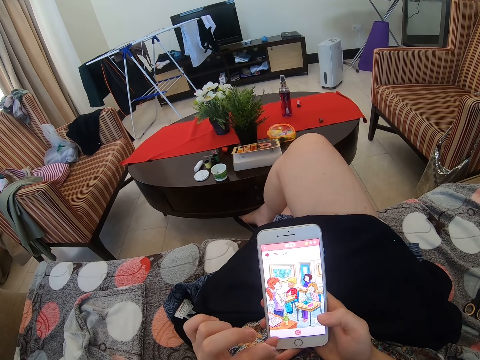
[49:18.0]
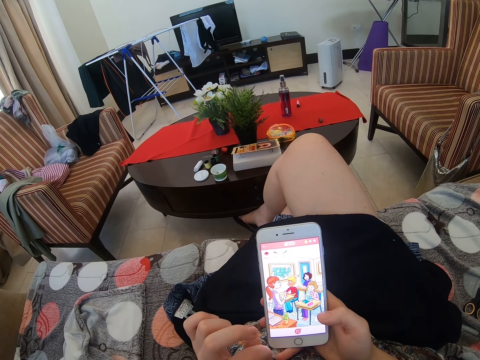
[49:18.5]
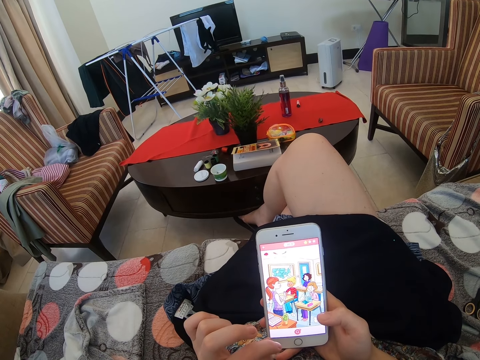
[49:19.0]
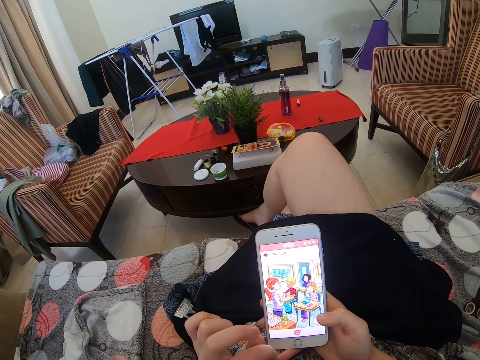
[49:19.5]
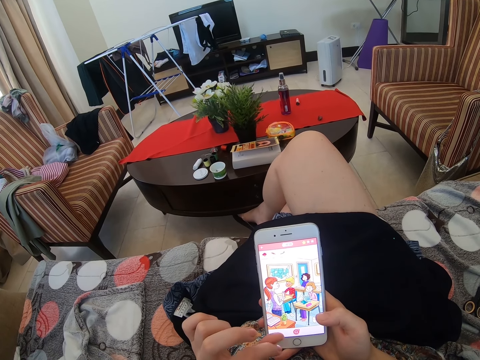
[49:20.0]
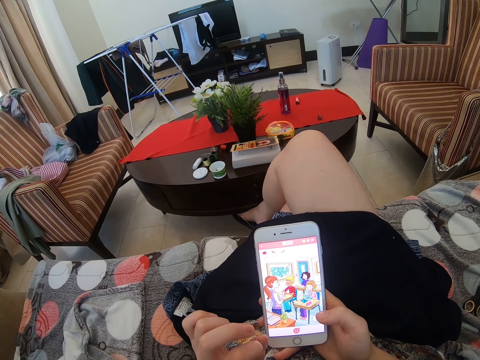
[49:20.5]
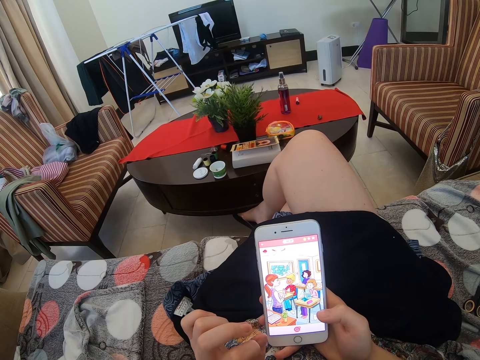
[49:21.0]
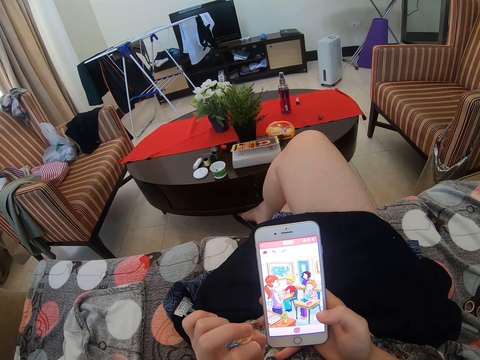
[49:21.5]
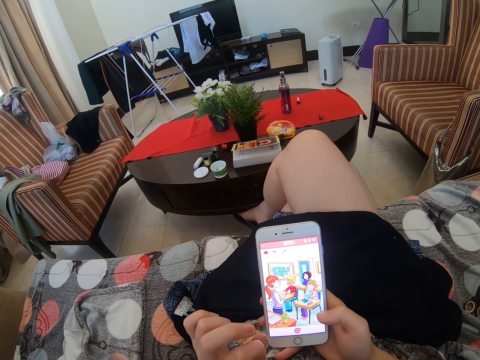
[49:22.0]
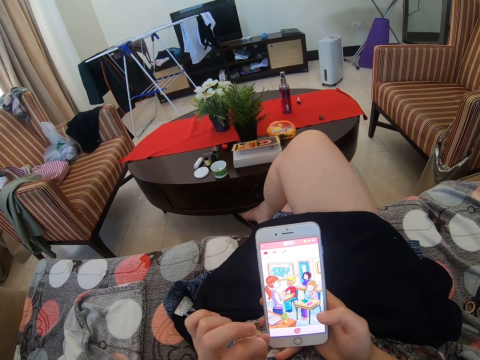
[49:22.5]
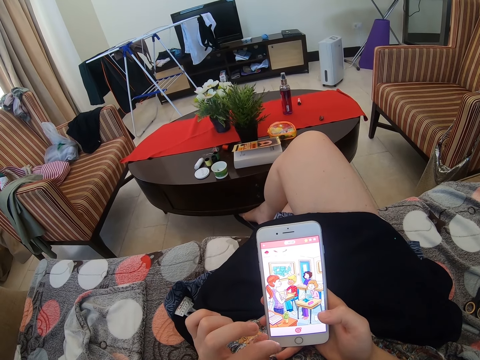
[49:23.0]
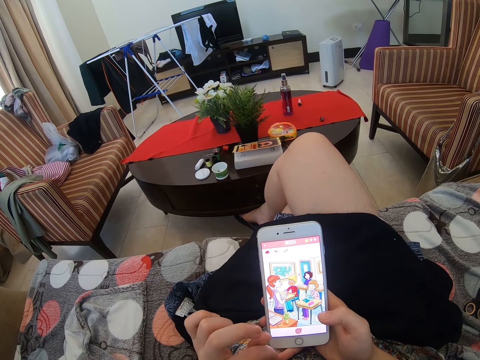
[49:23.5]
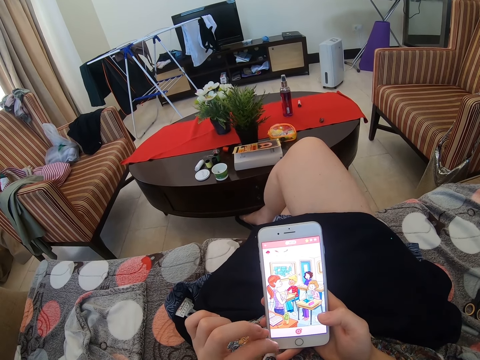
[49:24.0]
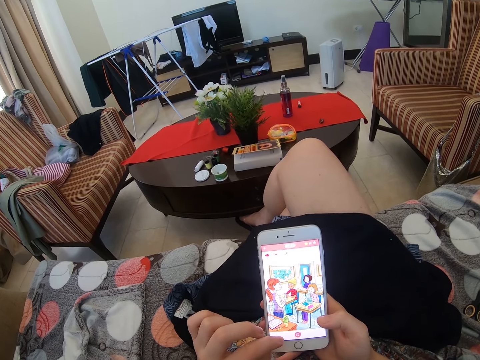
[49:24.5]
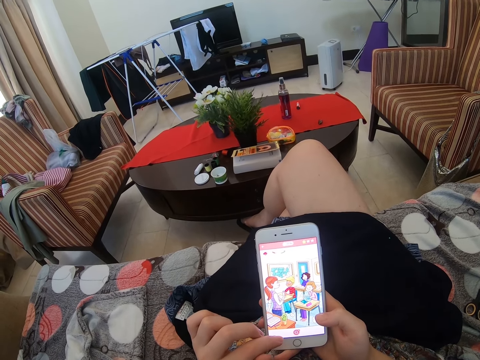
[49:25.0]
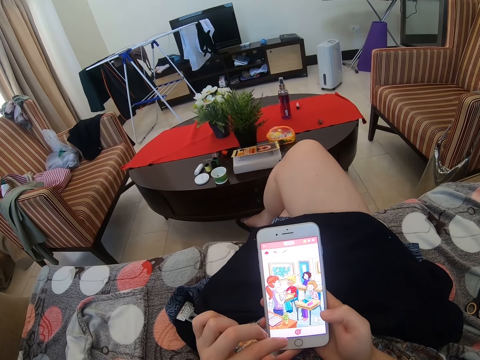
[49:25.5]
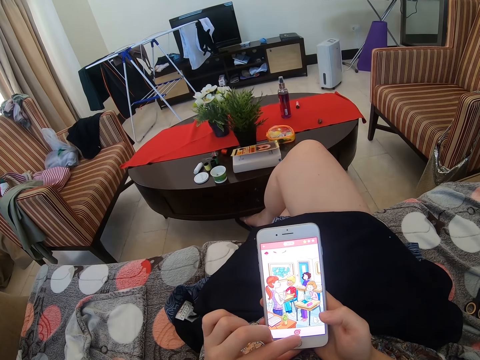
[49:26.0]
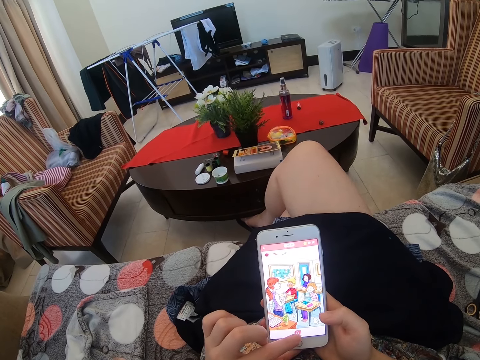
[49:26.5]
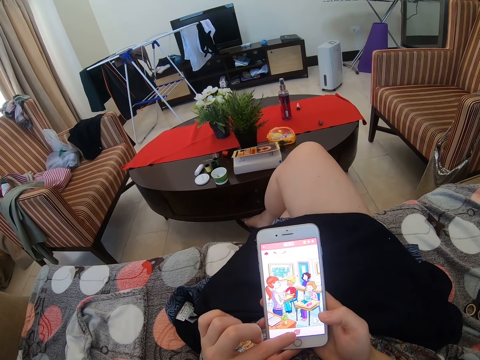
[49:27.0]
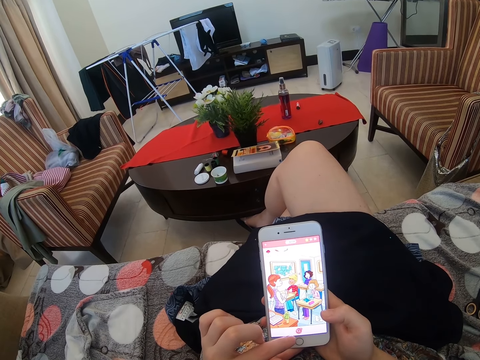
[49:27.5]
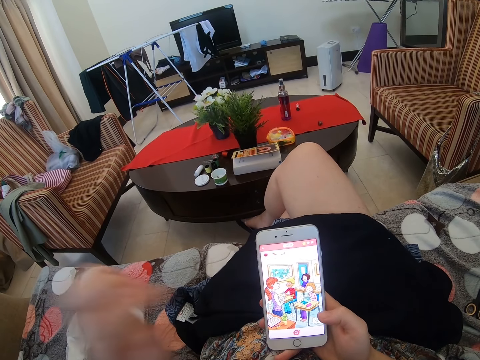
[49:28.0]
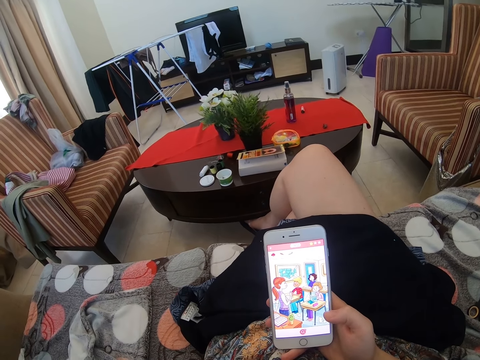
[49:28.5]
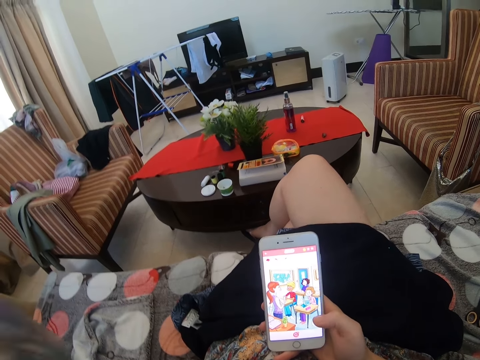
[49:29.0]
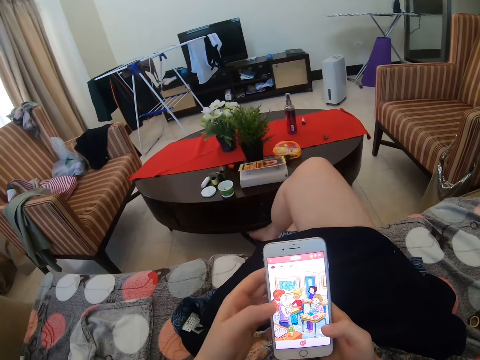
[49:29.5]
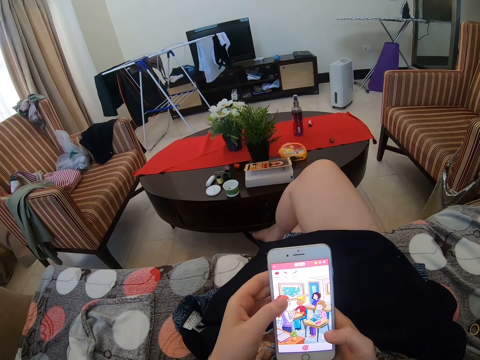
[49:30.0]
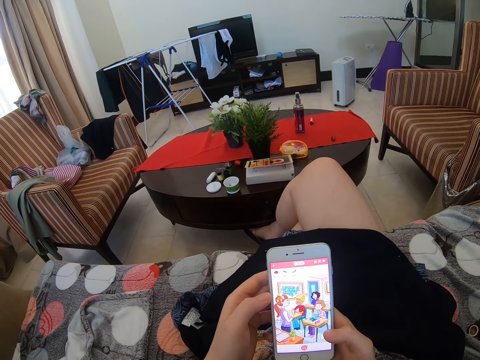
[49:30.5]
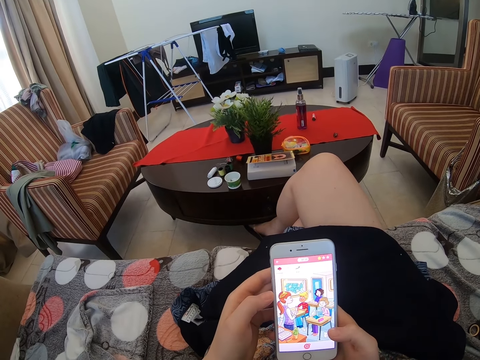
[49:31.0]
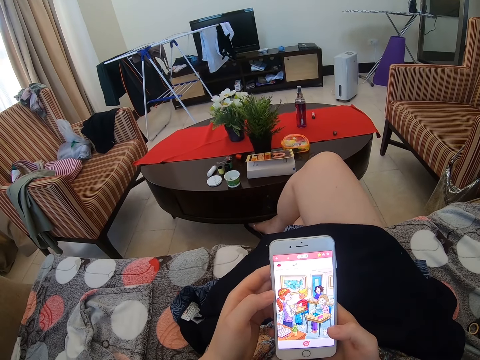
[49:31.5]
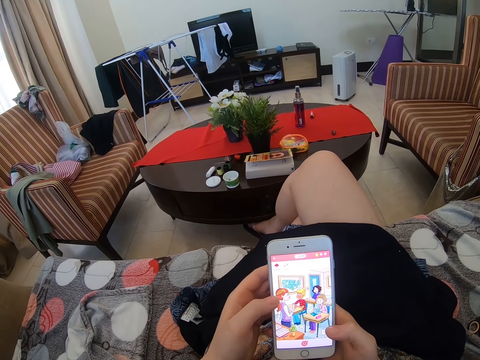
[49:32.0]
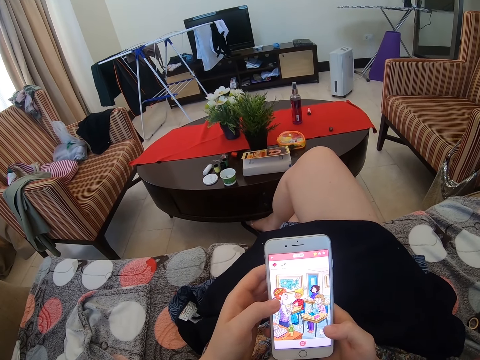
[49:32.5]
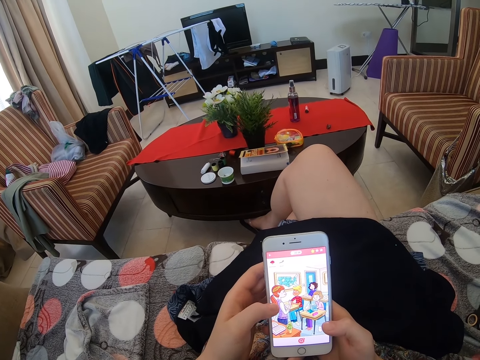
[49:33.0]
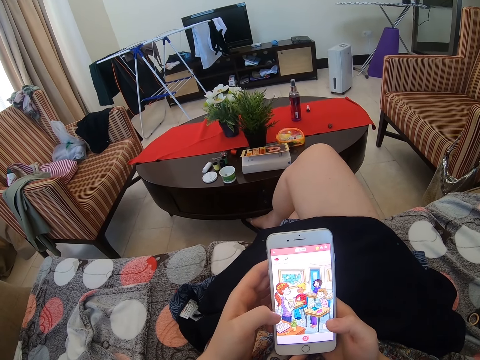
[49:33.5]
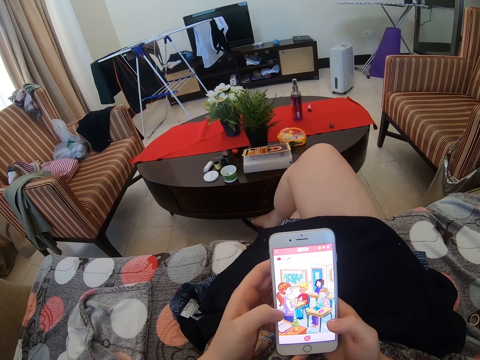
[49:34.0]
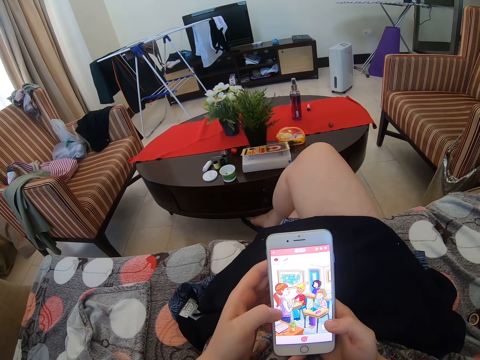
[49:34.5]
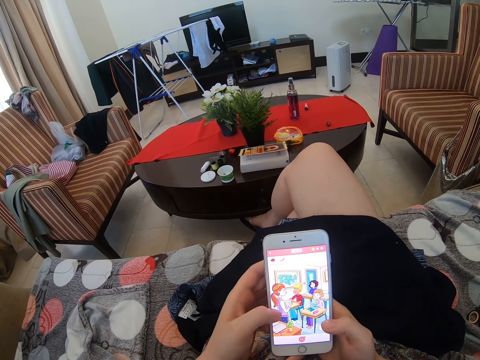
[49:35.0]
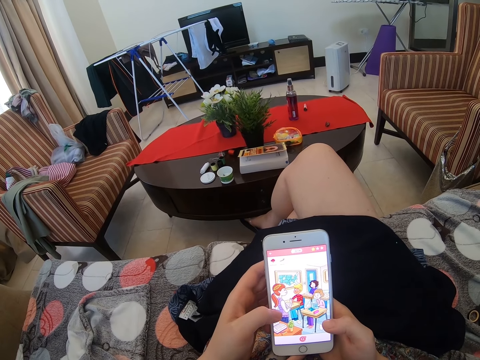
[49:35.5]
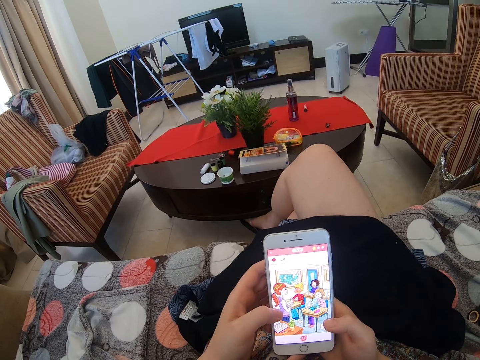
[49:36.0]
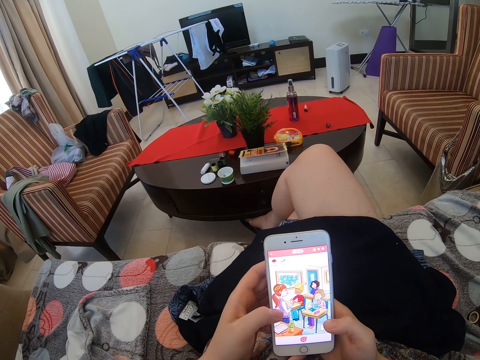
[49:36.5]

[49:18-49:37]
The camera wearer scratches fingers. They fix the camera. They scroll the phone. They play a game.

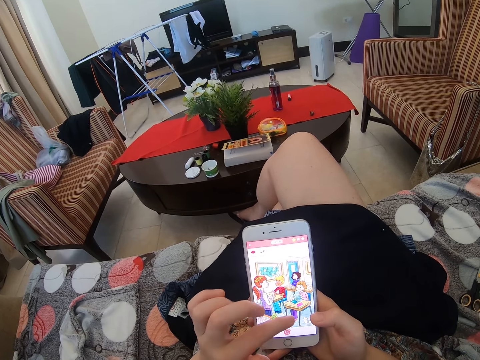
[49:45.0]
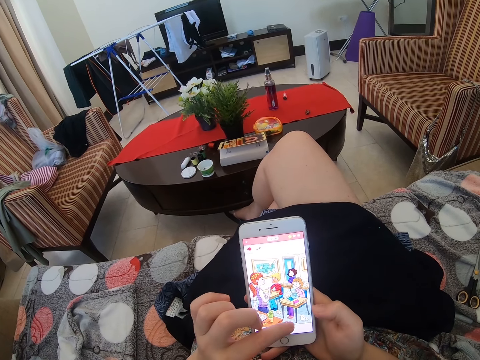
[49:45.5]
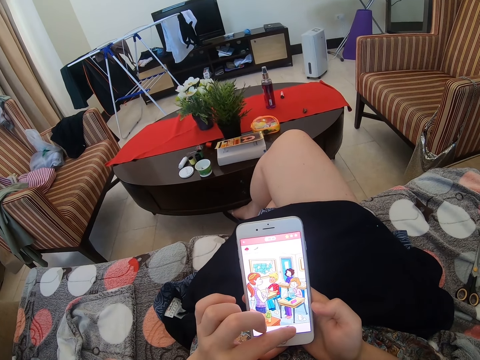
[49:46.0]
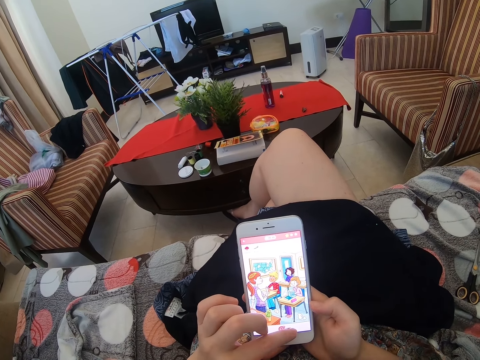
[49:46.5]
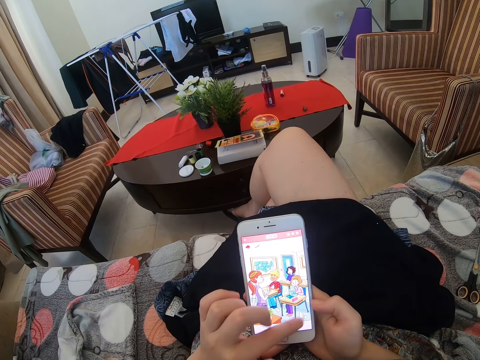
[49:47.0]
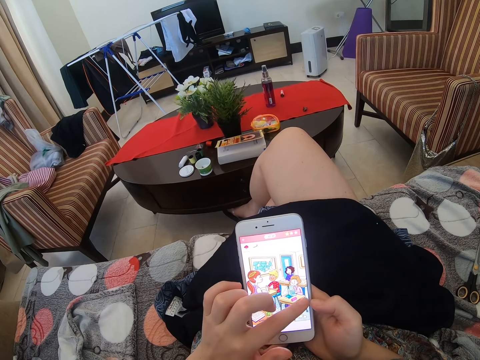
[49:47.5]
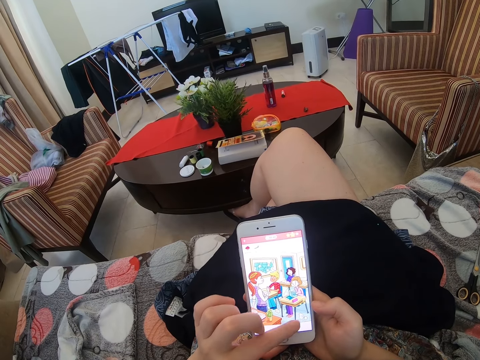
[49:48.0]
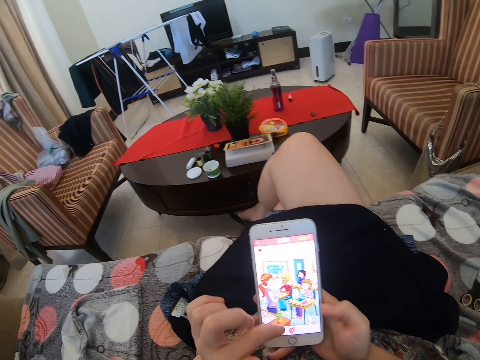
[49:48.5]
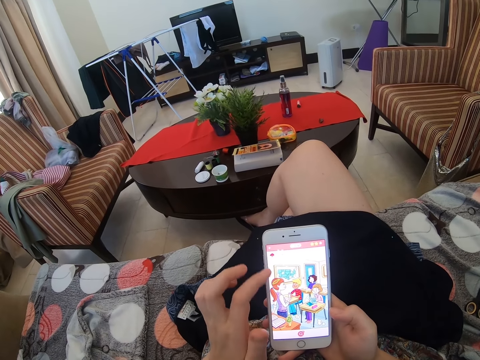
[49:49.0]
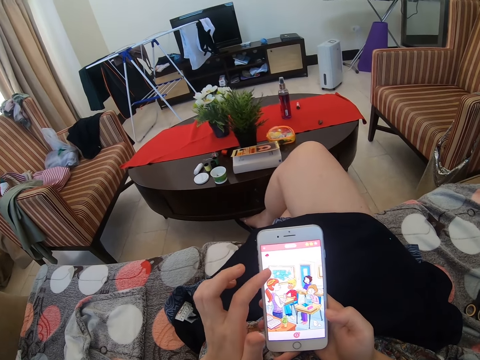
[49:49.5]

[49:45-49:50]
The camera wearer scrolls the phone.

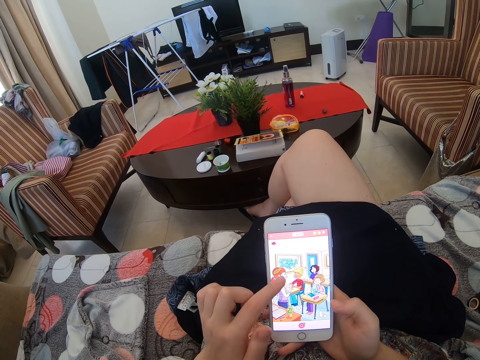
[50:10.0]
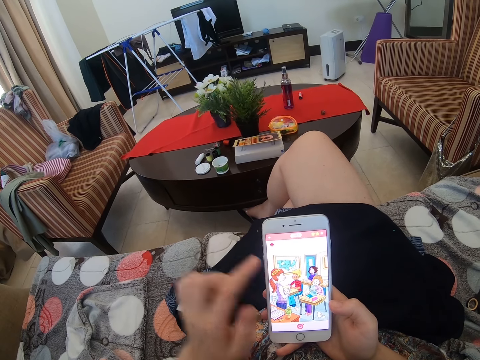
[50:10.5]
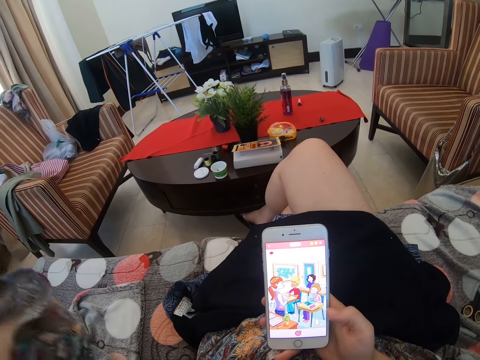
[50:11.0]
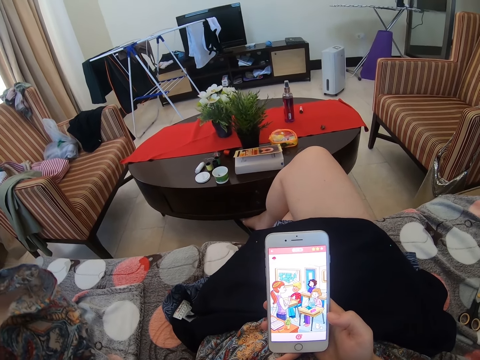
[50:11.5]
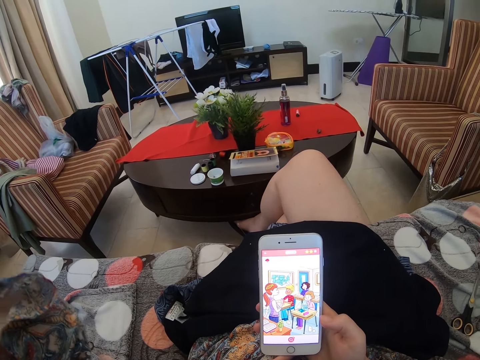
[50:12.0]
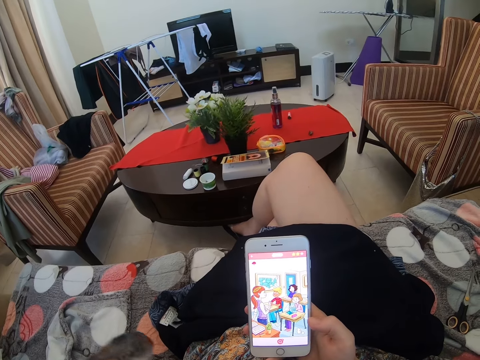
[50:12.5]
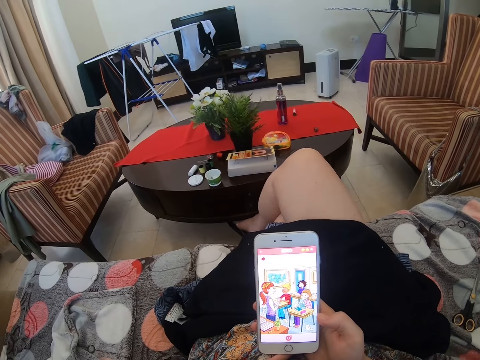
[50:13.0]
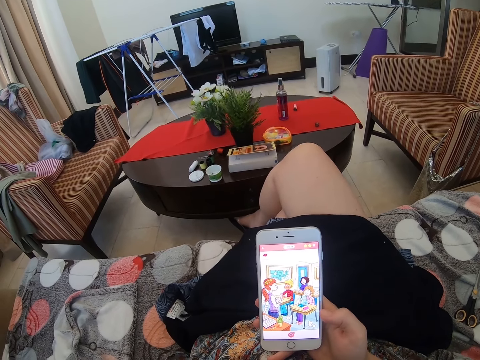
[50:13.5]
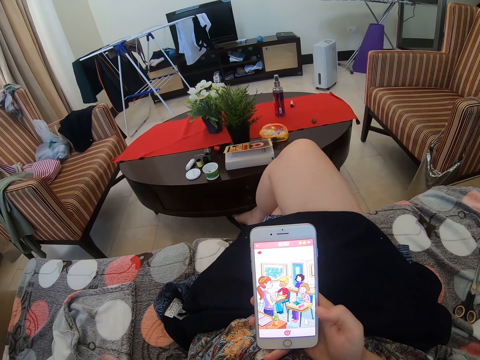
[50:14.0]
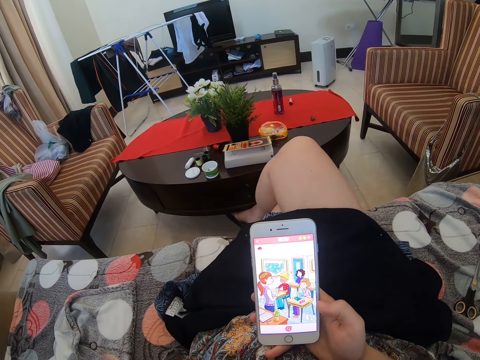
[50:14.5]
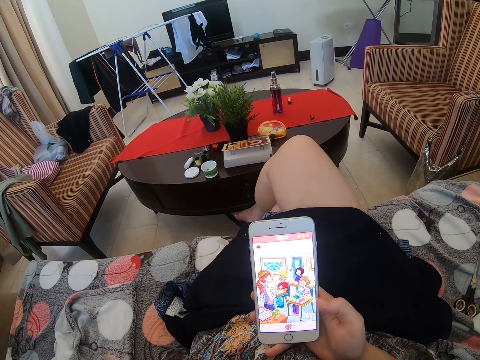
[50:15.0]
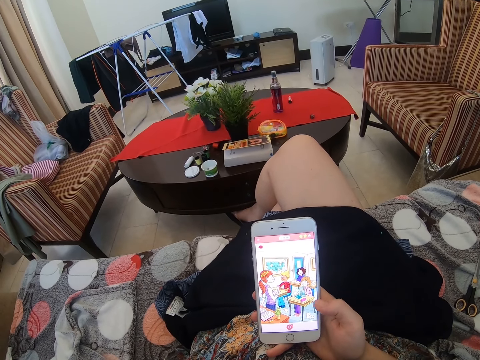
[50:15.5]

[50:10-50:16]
The camera wearer scratches her head. She raises a hand up.
